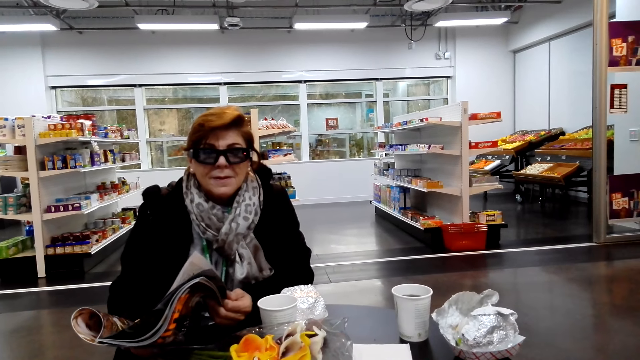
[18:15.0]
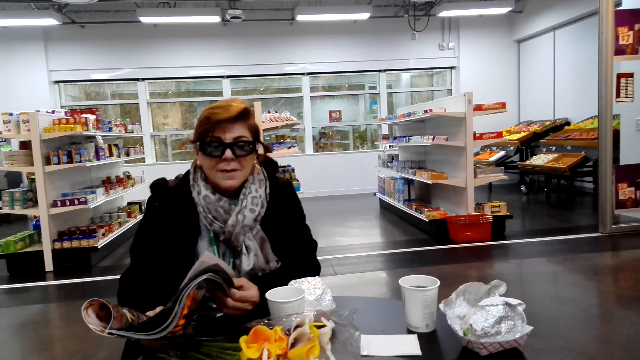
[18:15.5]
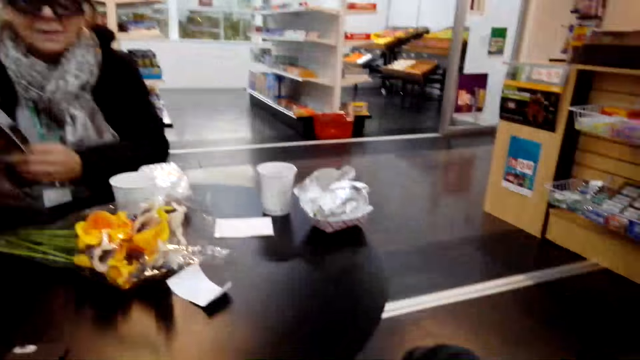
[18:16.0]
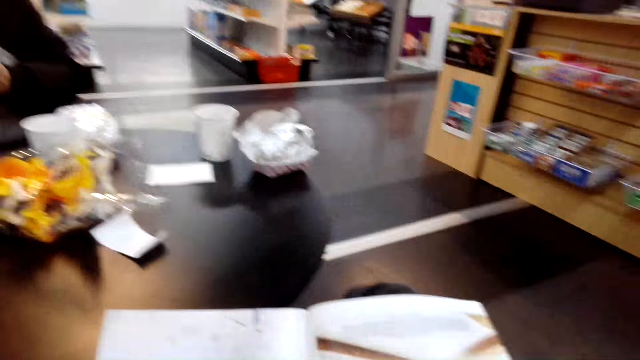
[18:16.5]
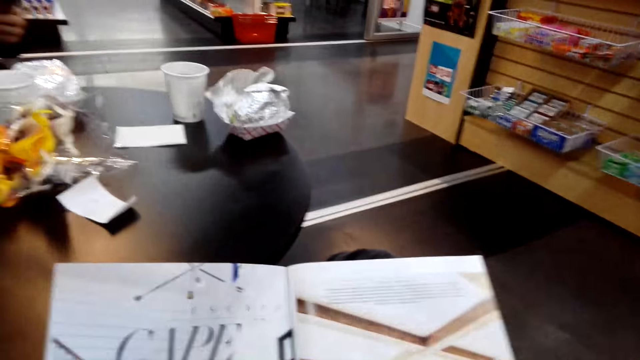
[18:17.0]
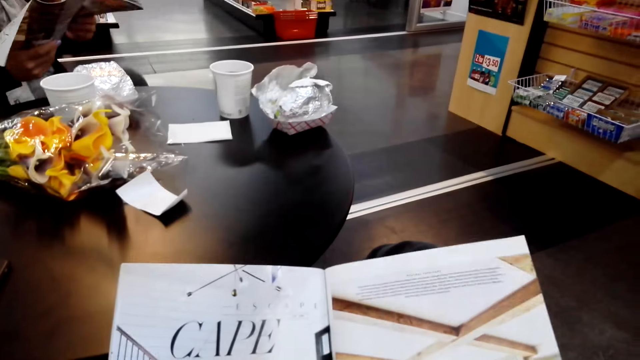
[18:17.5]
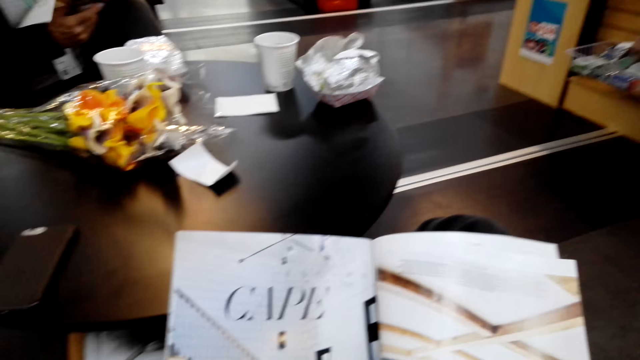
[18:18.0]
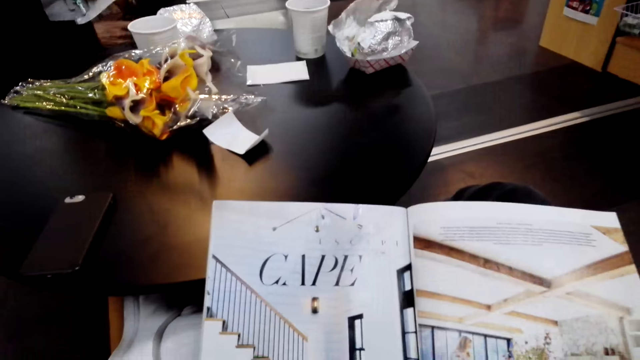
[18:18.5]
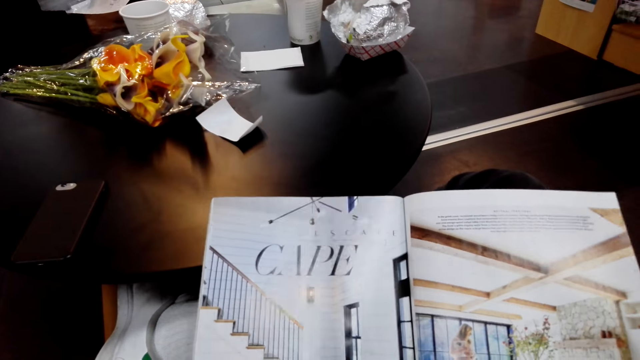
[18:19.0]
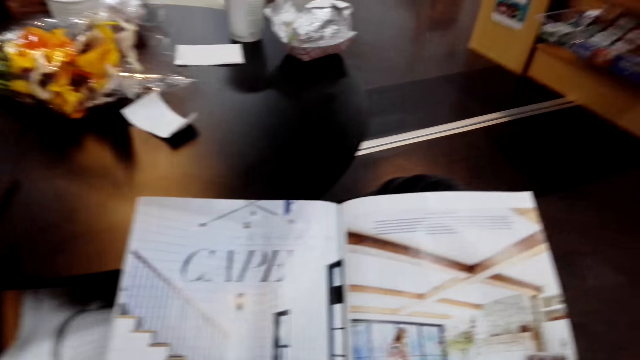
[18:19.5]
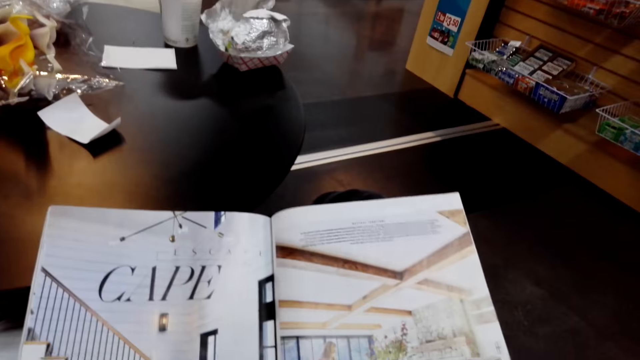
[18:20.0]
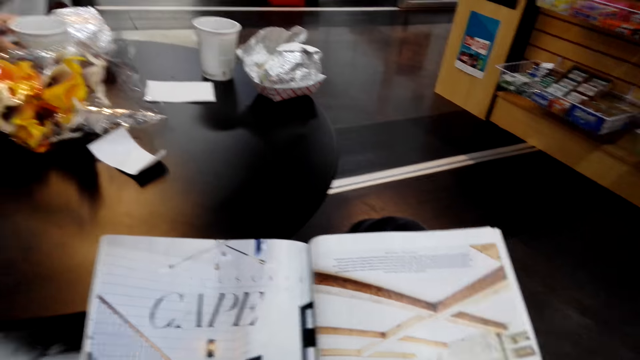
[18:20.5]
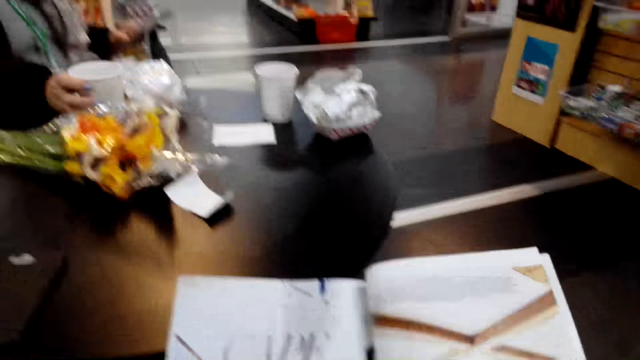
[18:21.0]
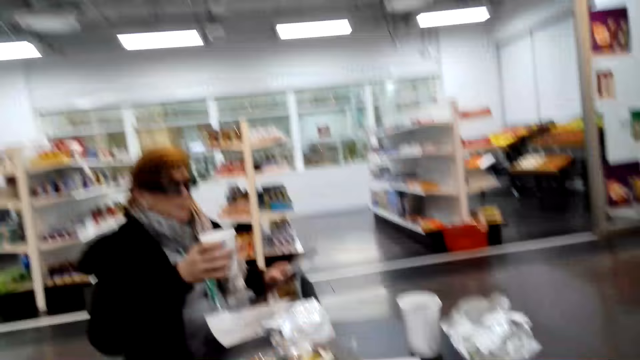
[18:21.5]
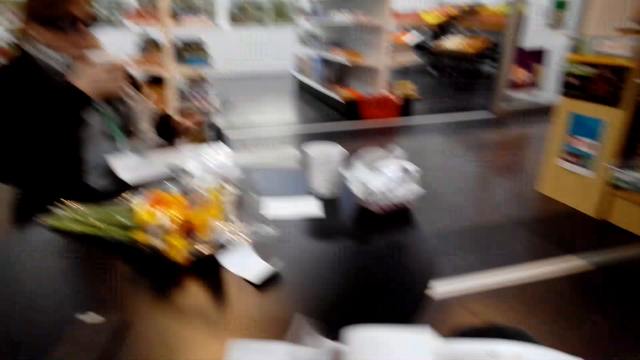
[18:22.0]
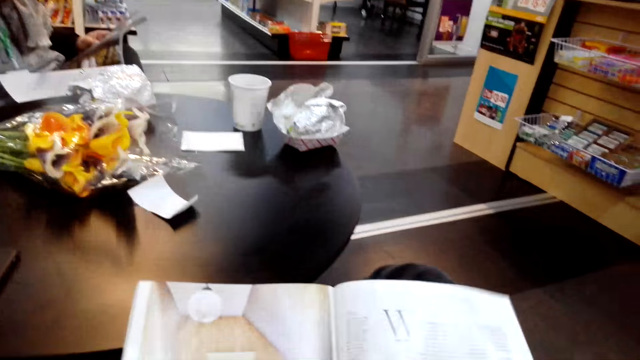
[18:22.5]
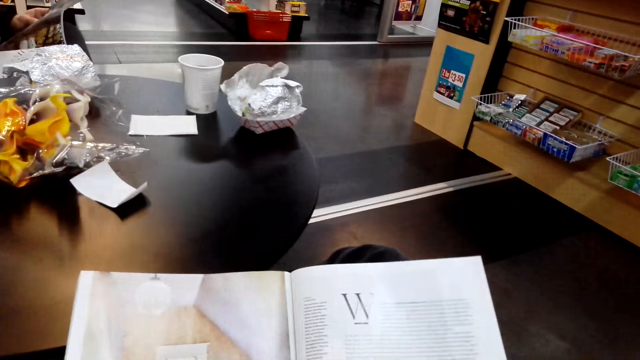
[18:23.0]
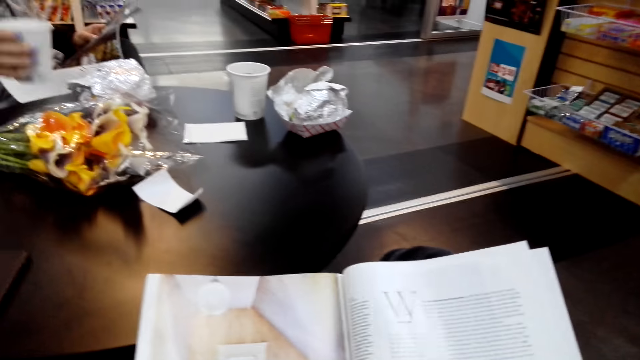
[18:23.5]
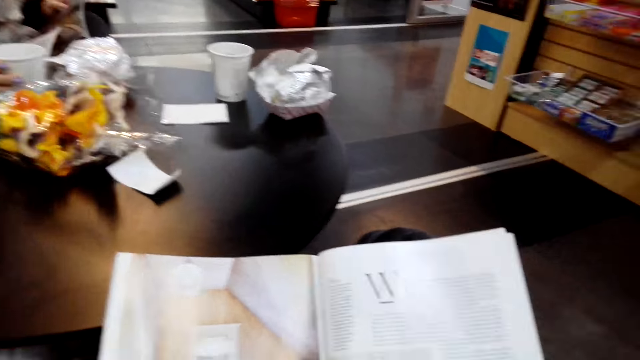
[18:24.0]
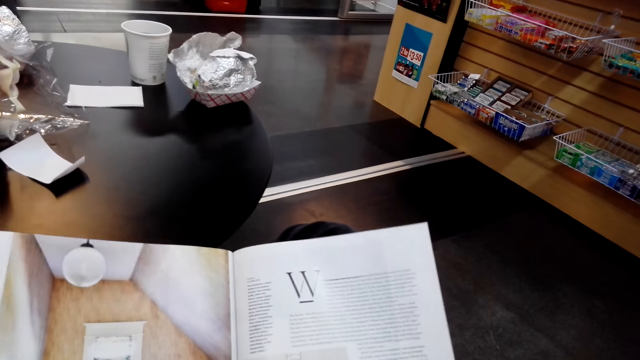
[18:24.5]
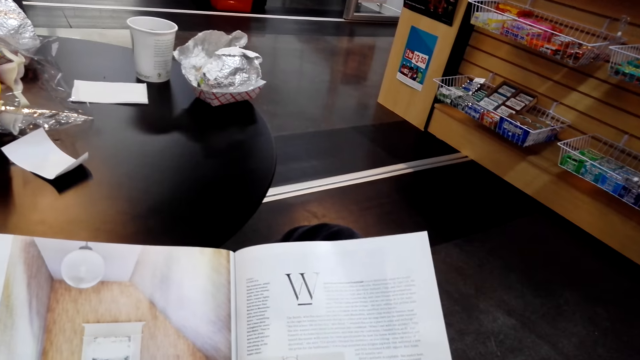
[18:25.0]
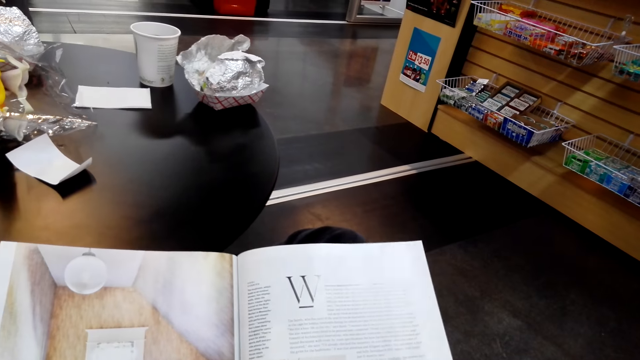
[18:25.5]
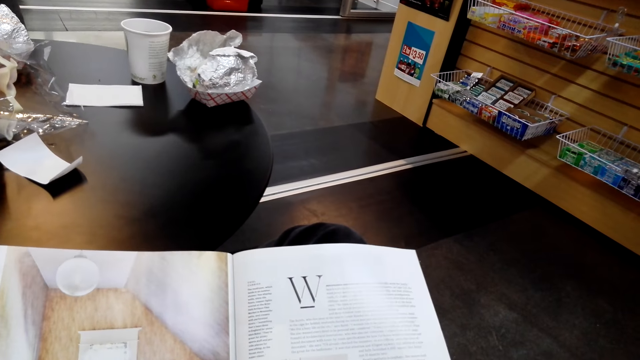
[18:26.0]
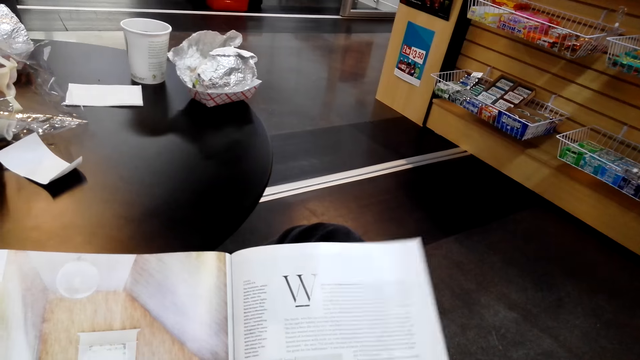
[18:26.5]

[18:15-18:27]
A lady picks up a cup and drinks. The camera wearer flips a page. They peruse the magazine. The lady puts a mug on the table.

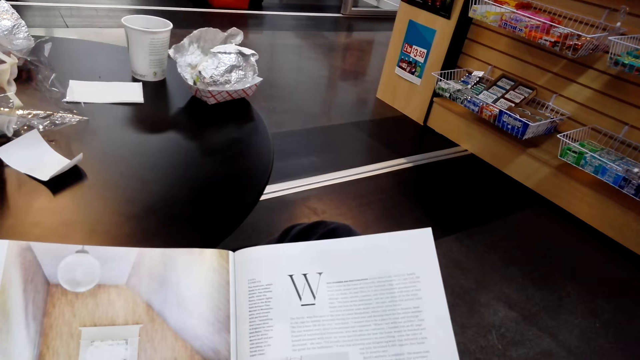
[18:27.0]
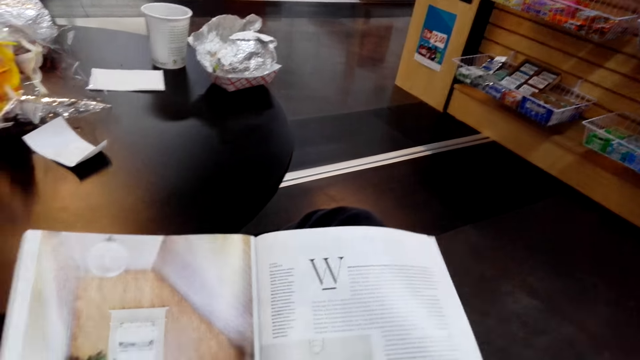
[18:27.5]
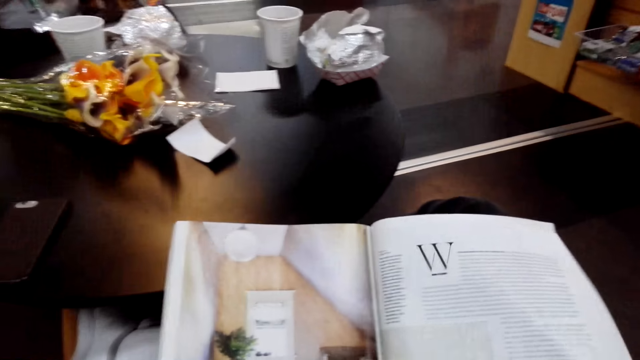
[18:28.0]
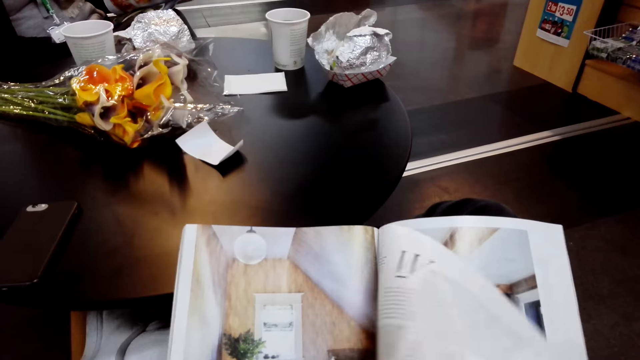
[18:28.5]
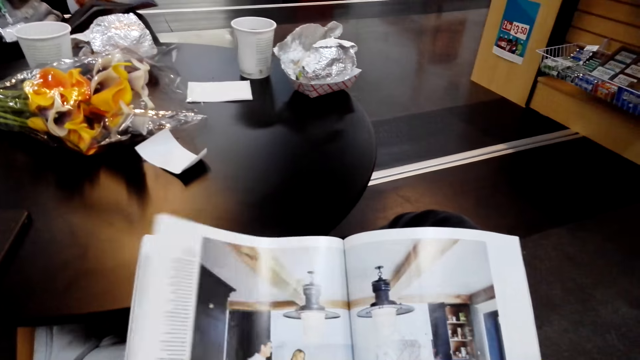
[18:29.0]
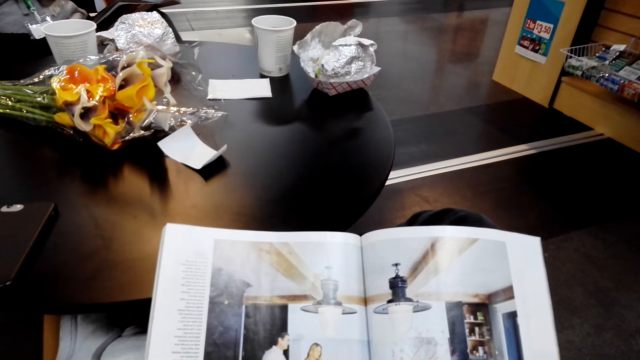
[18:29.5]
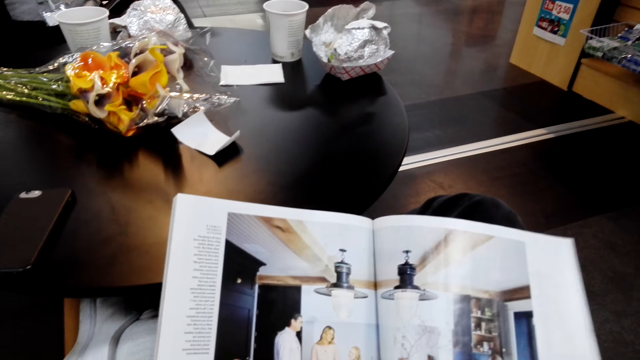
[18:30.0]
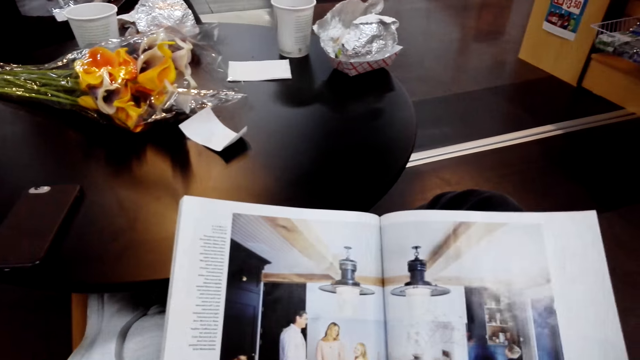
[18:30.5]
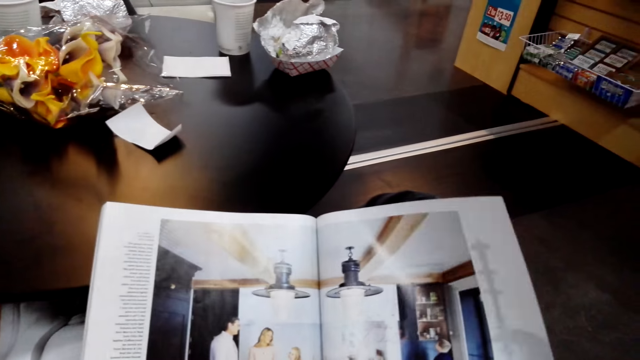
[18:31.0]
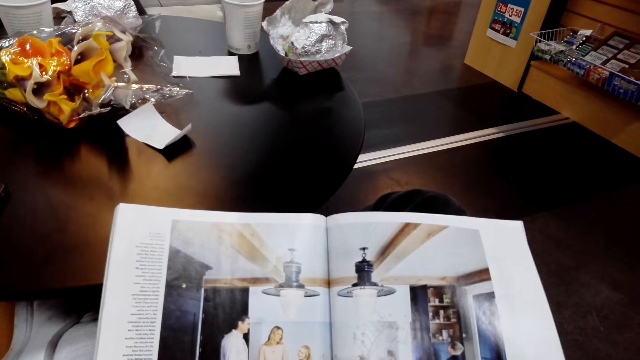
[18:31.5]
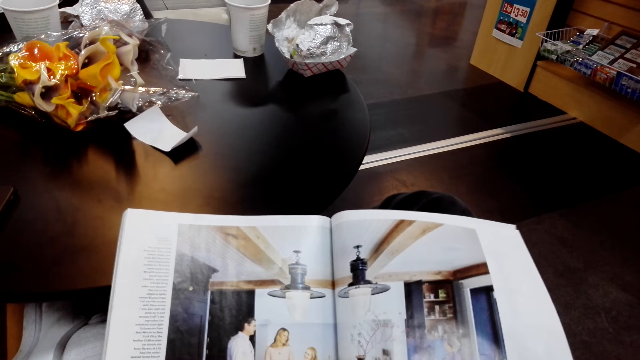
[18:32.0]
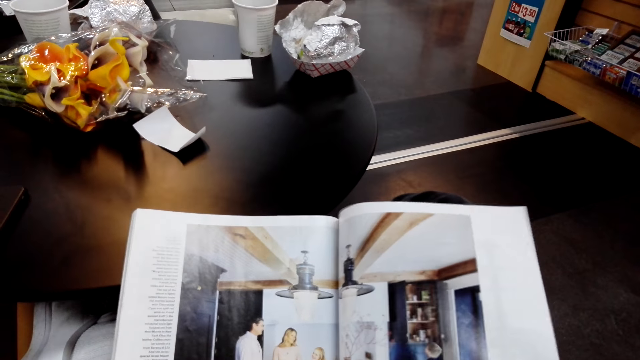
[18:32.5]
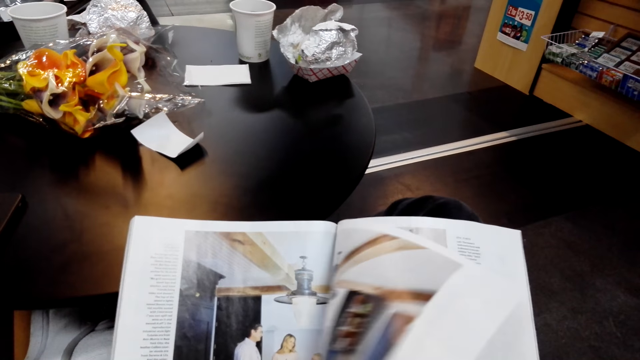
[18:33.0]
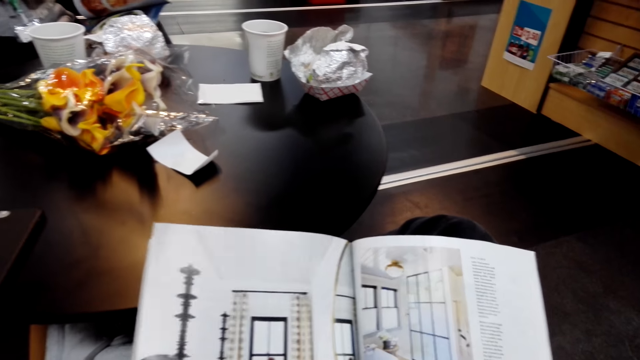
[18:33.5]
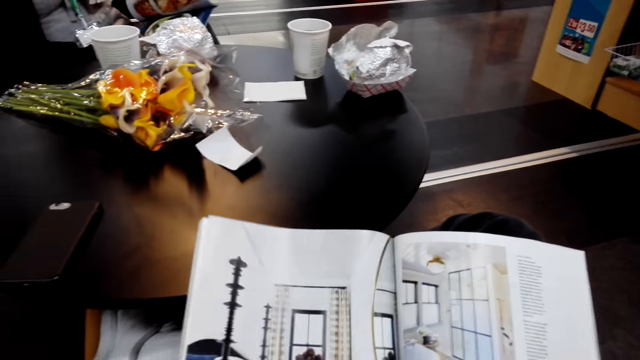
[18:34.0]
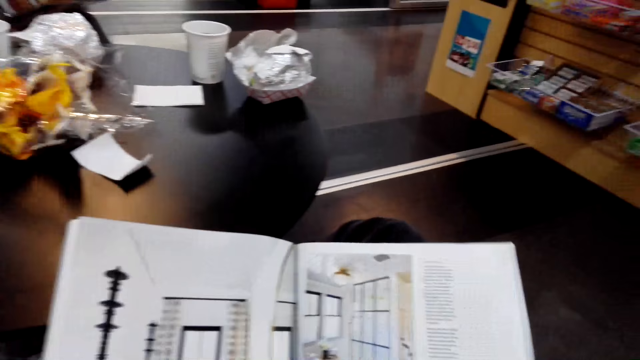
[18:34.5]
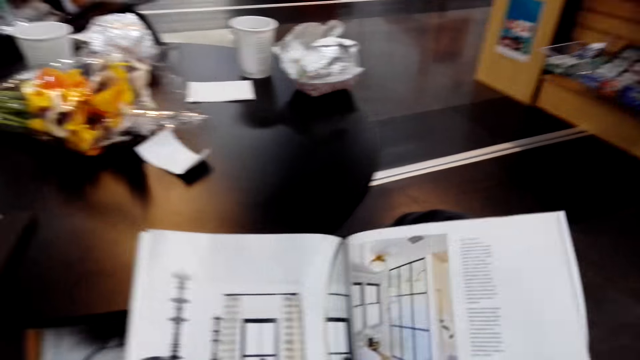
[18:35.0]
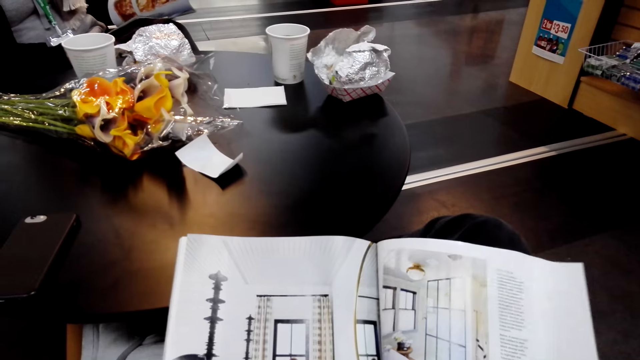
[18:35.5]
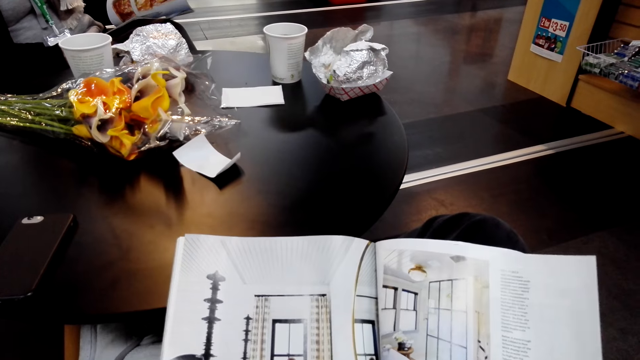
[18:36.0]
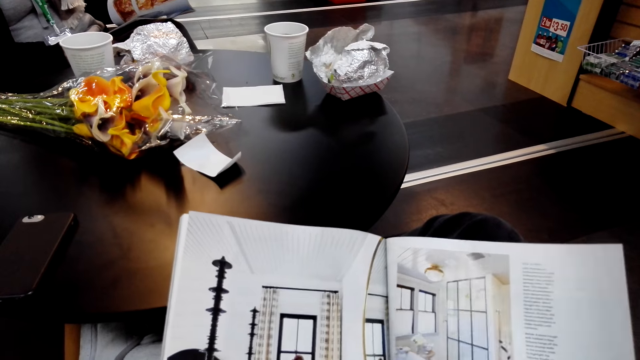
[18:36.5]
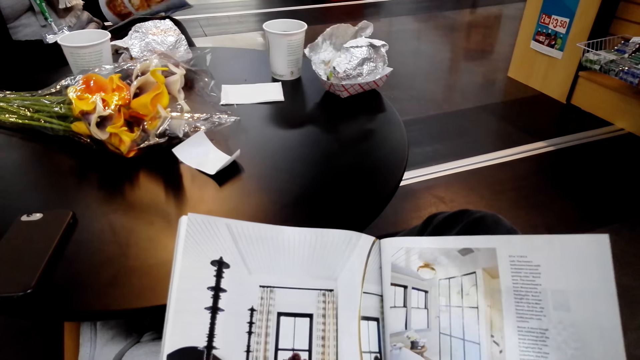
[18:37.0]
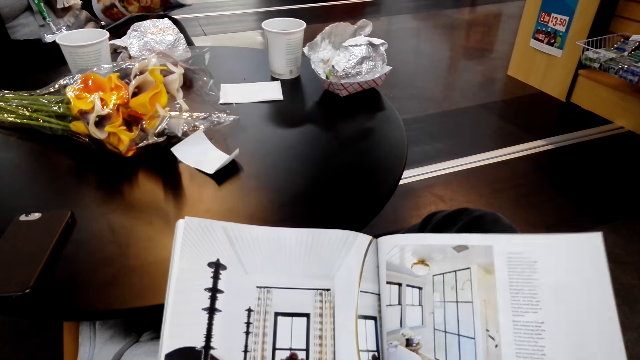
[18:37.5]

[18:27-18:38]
The camera wearer looks around. They flip a page. They peruse the magazine. They flip a page. They peruse the magazine.
